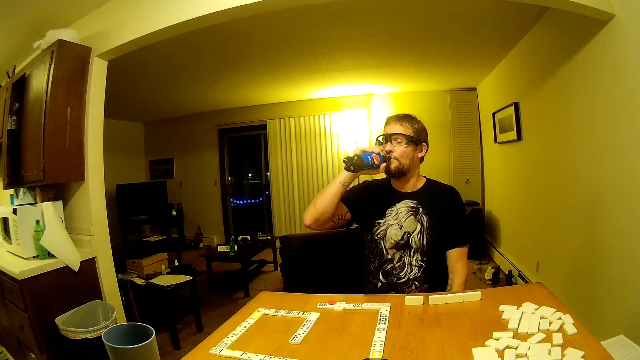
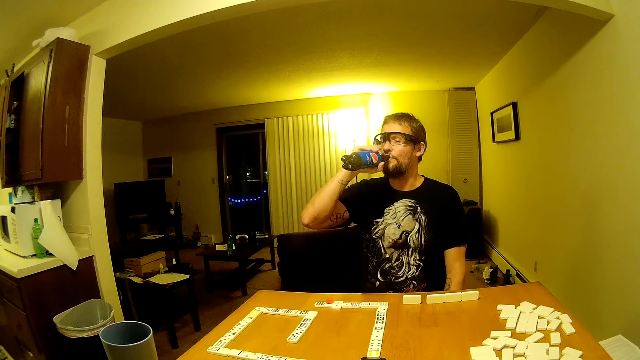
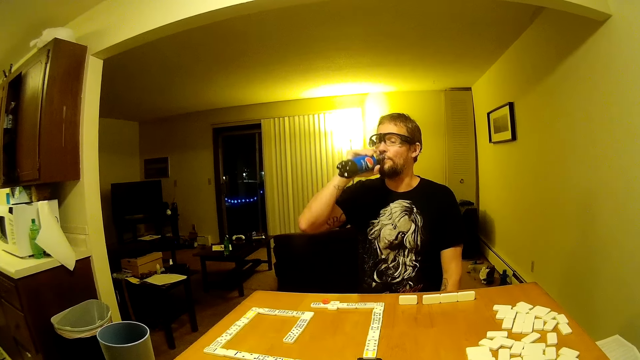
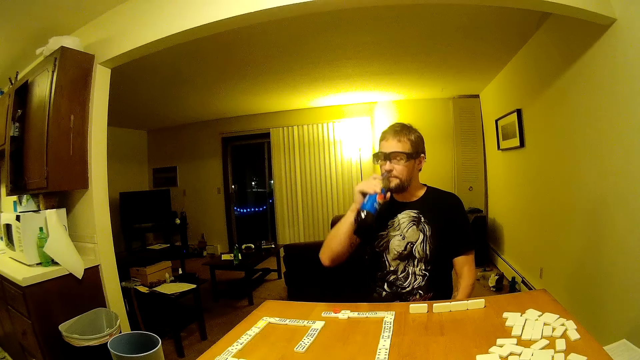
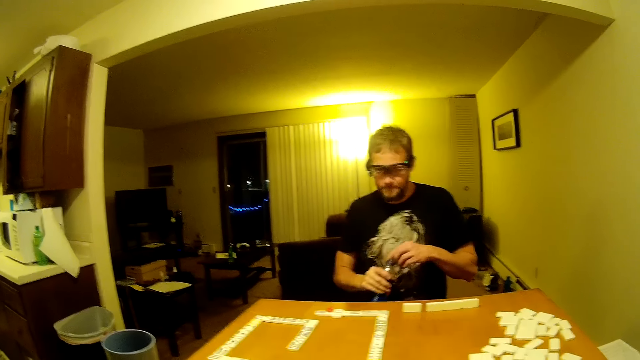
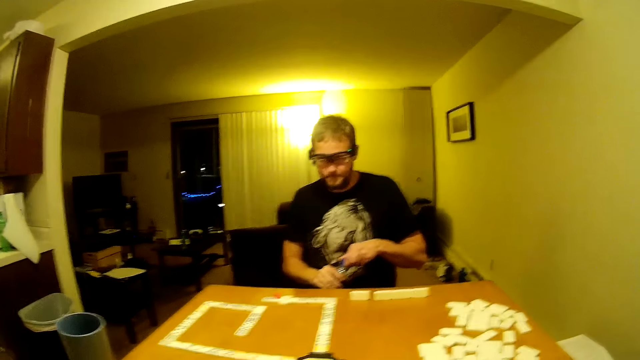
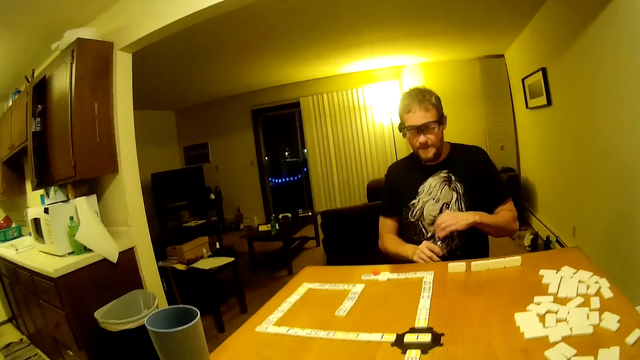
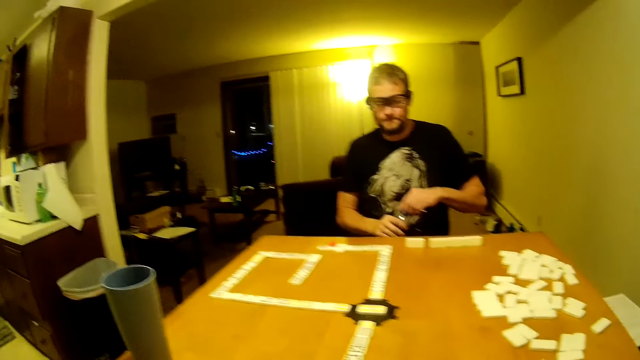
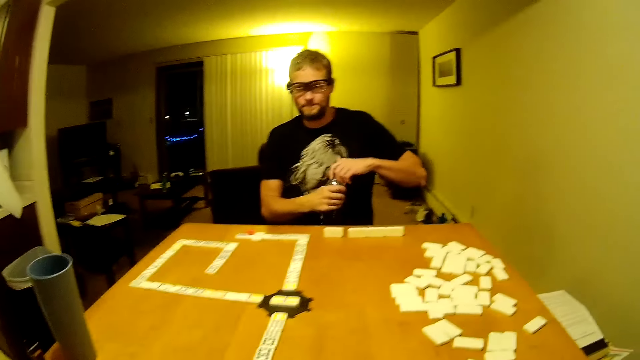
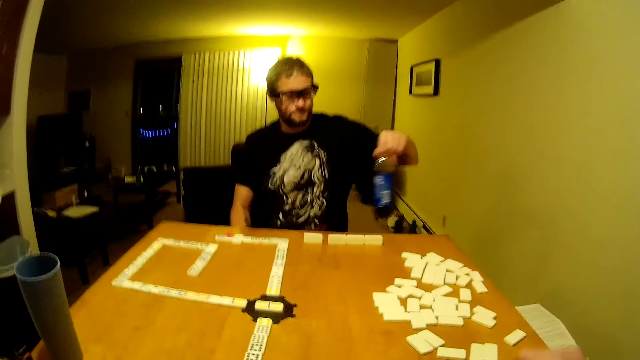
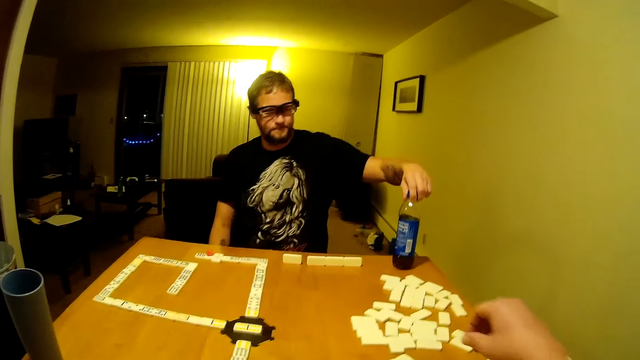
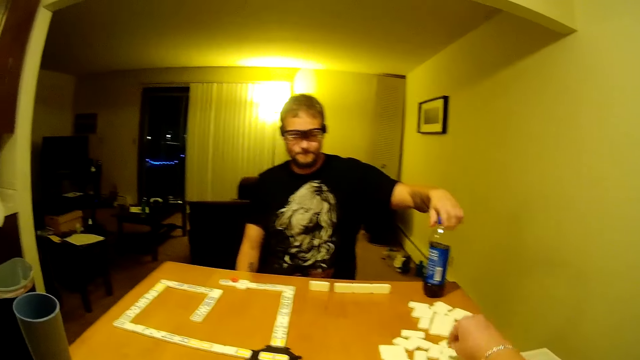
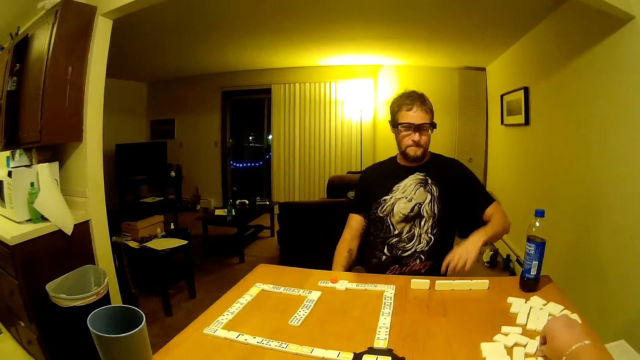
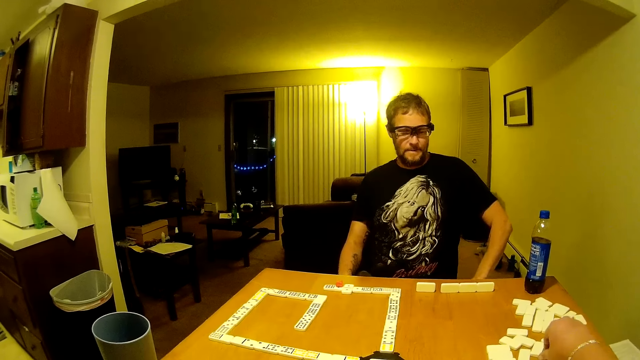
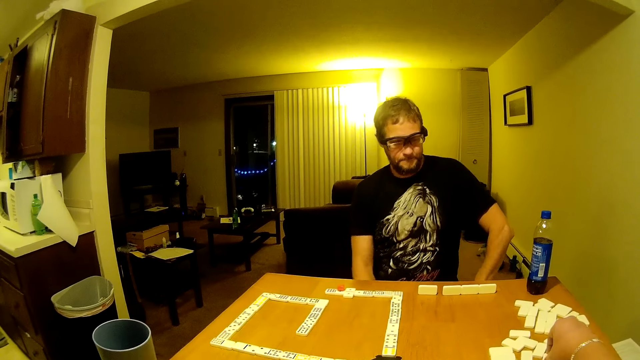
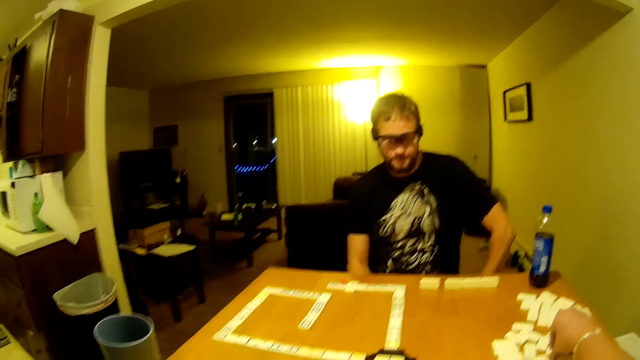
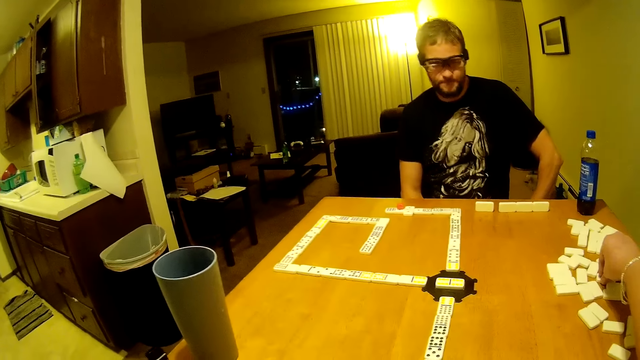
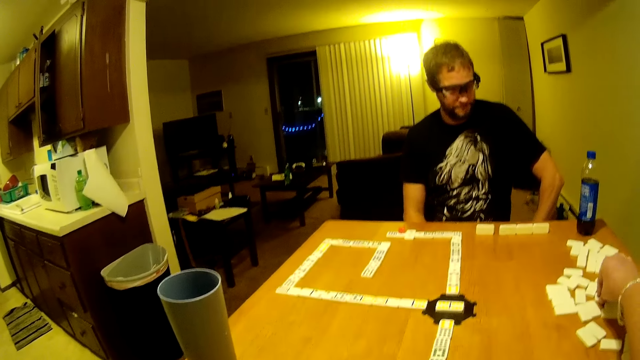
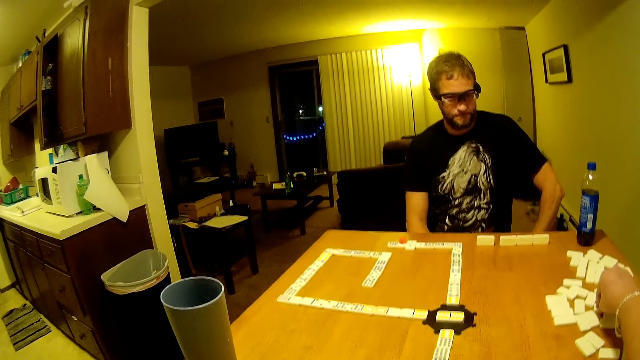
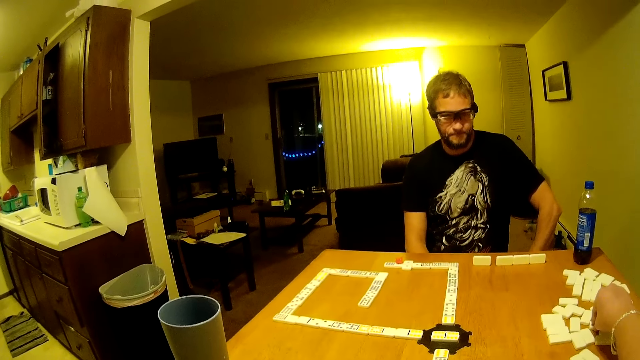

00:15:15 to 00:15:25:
A man puts the lid on the soda bottle. The camera wearer looks around. The man places the soda bottle on the table. The camera wearer picks a domino from the table. They hold the domino piece and look around.

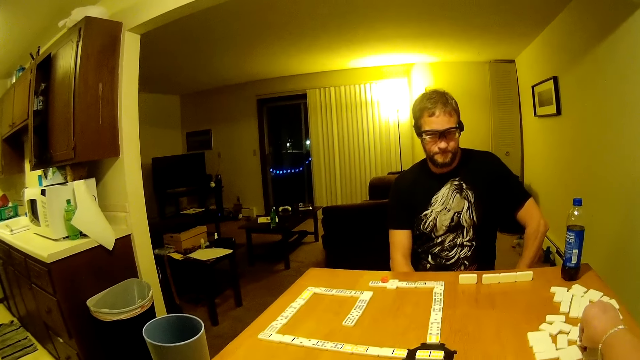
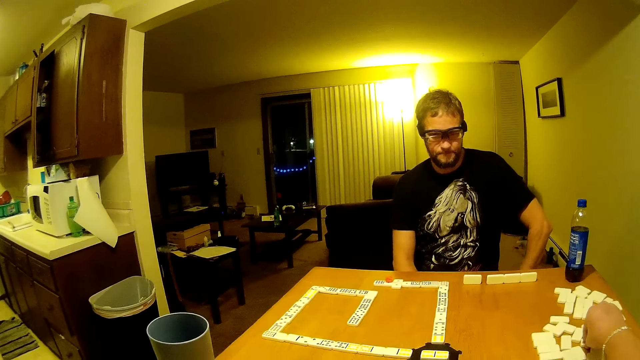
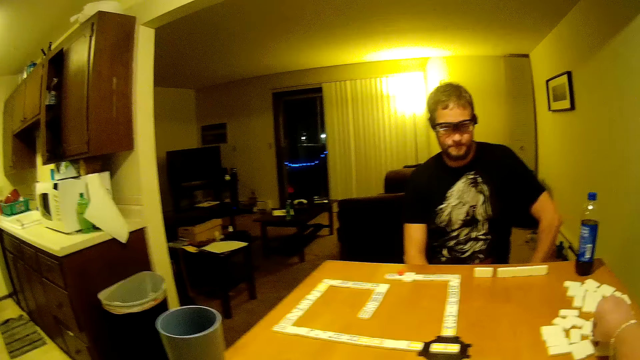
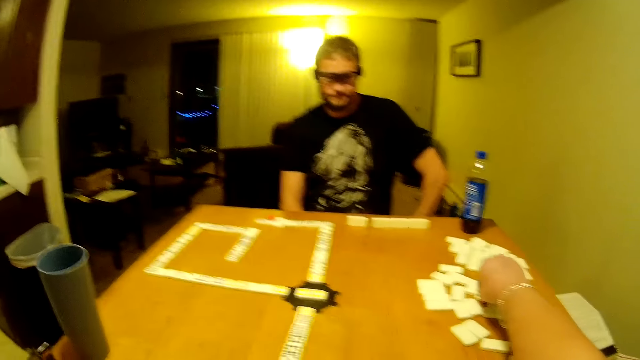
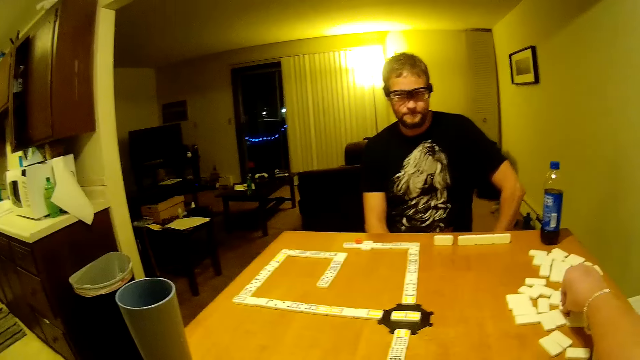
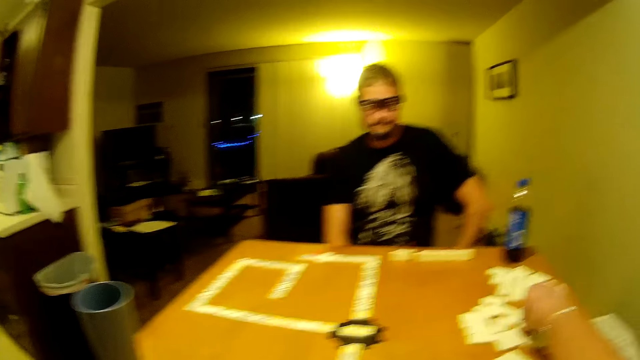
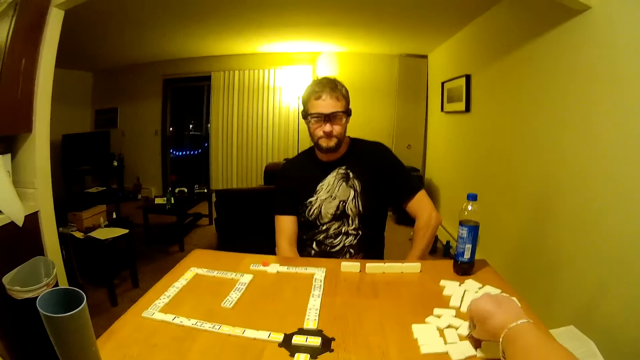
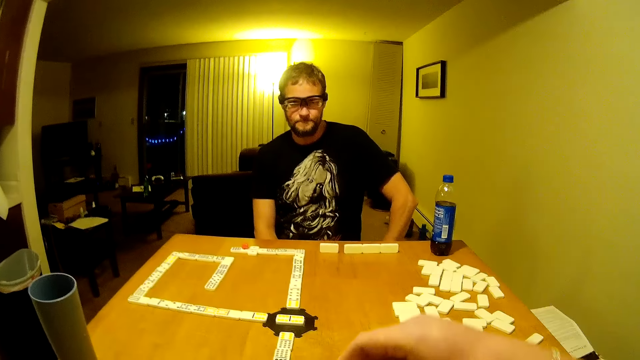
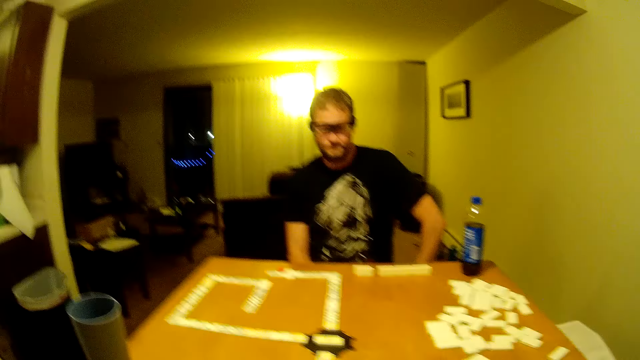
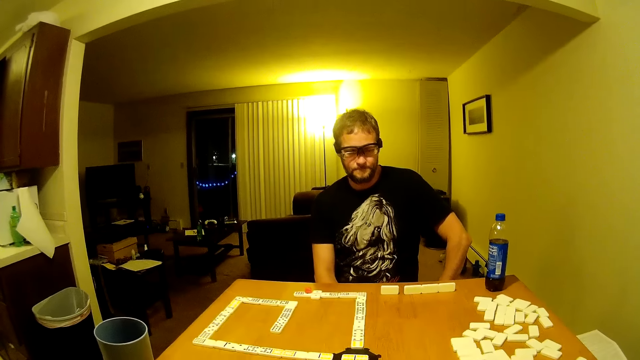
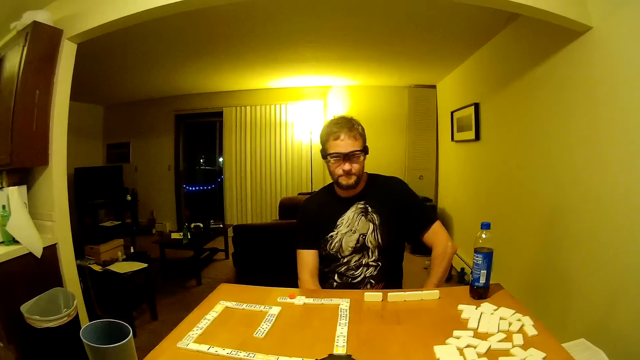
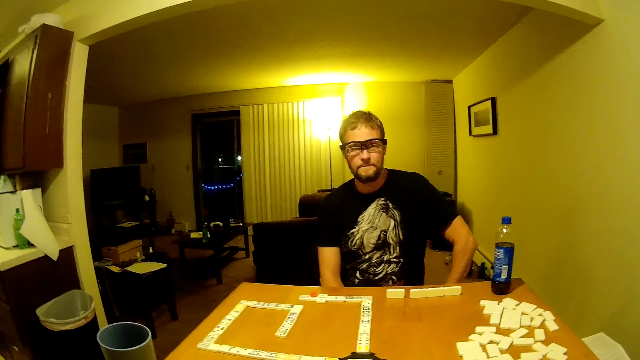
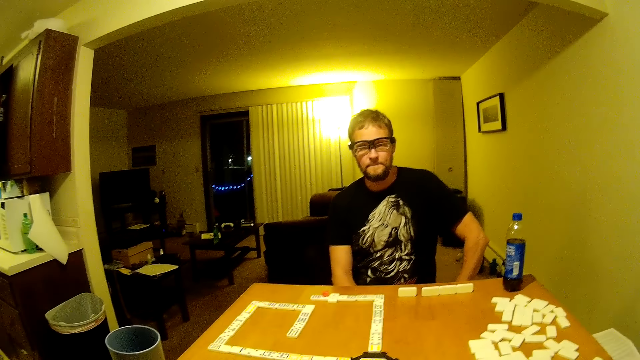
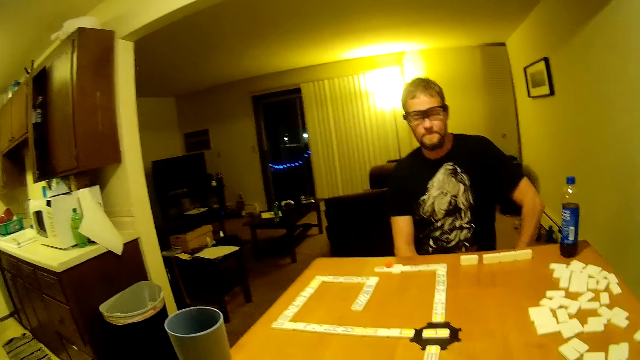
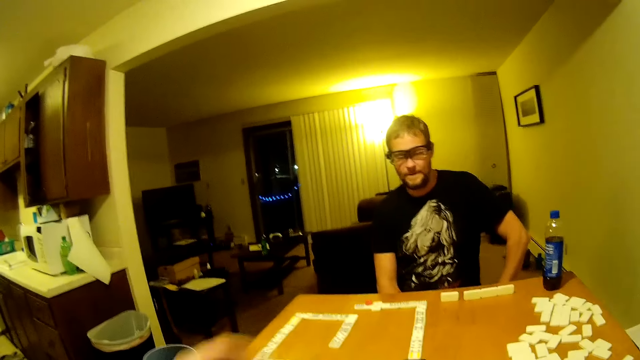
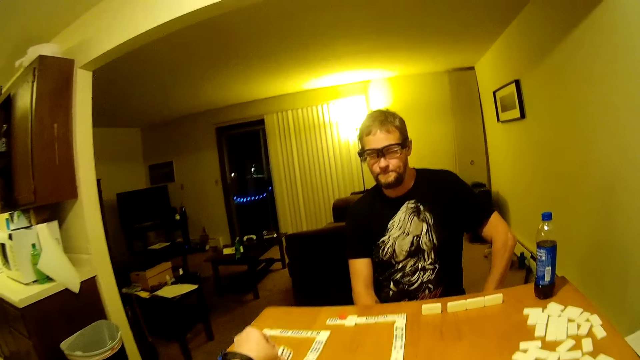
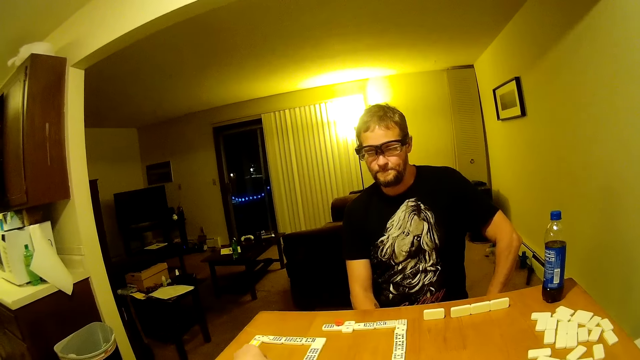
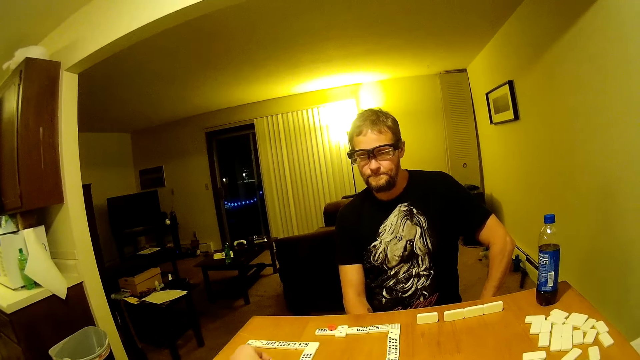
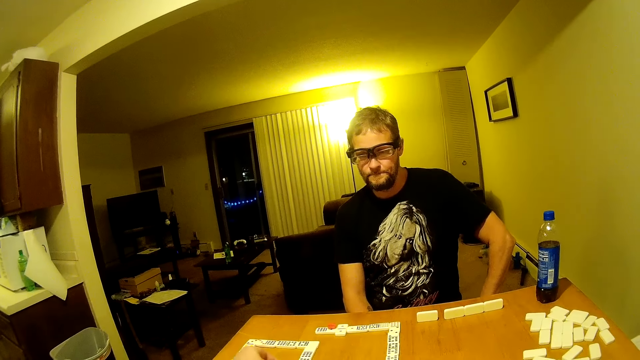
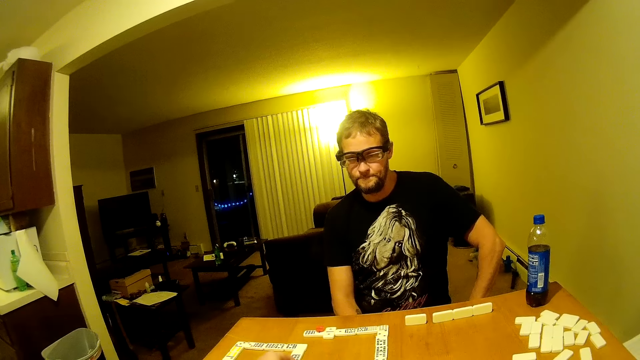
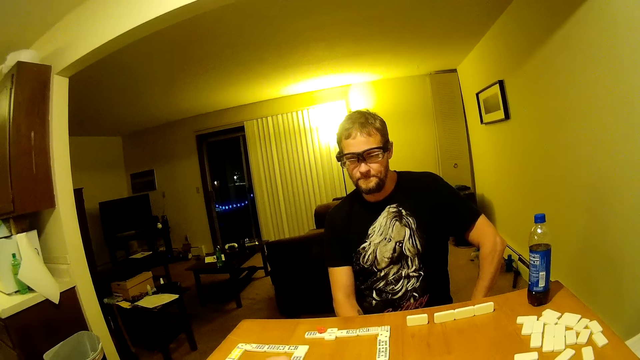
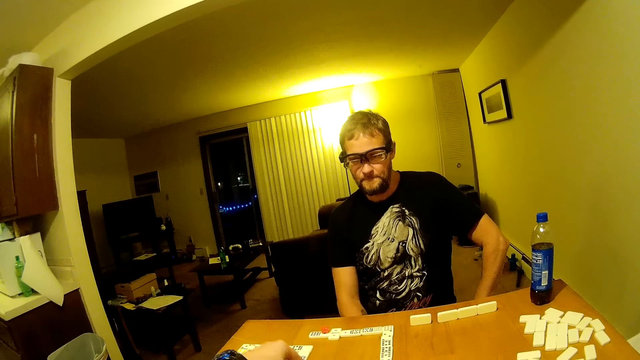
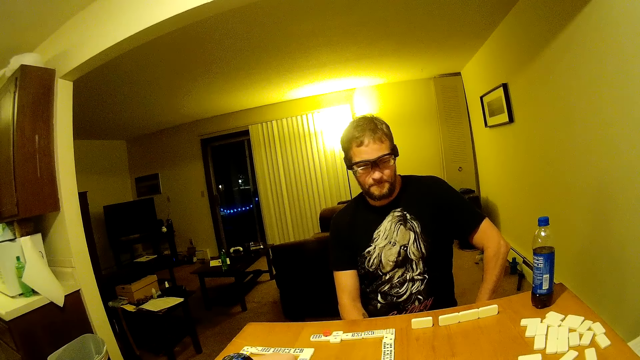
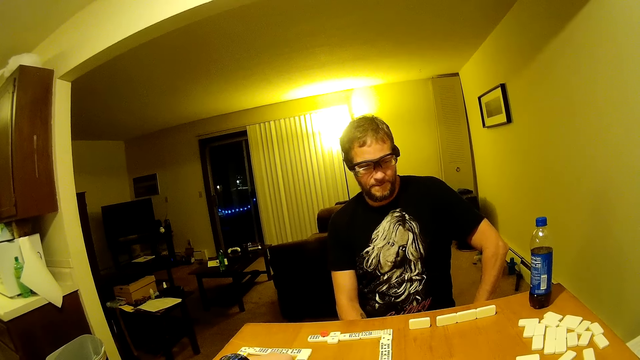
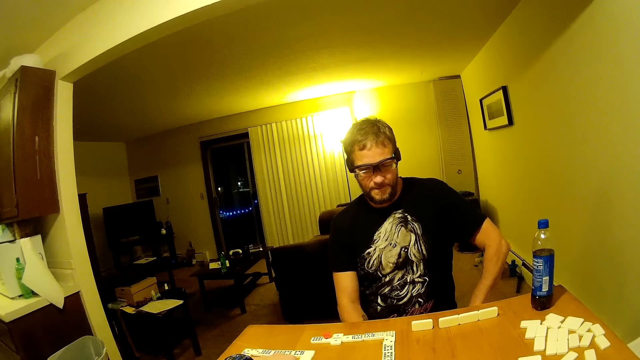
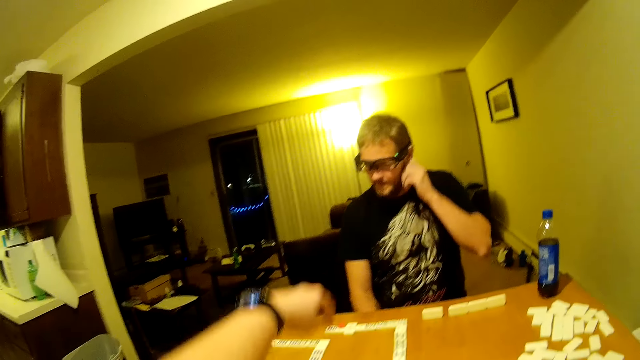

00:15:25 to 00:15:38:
The camera wearer speaks to a man. They pick a domino piece, put the domino piece on the table, and move their hand.
